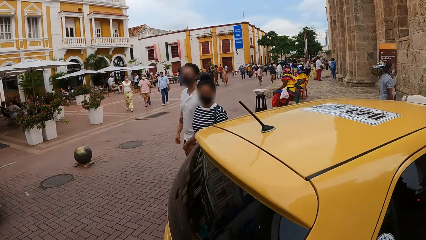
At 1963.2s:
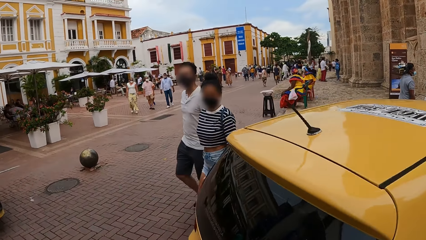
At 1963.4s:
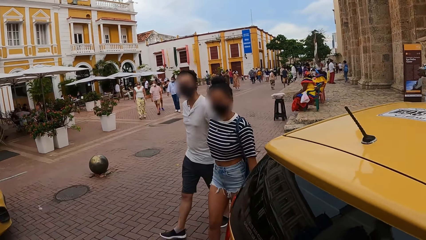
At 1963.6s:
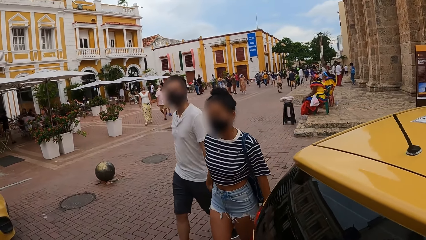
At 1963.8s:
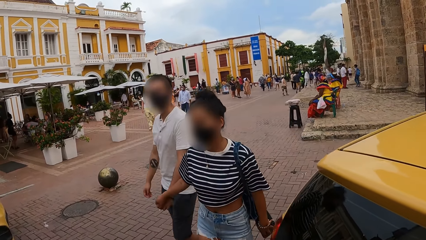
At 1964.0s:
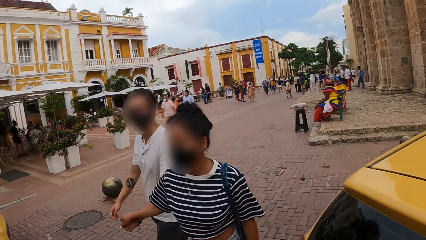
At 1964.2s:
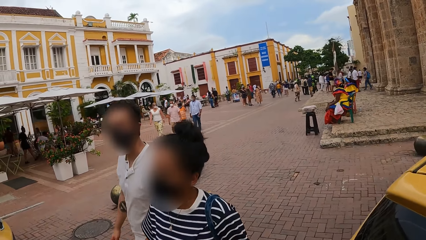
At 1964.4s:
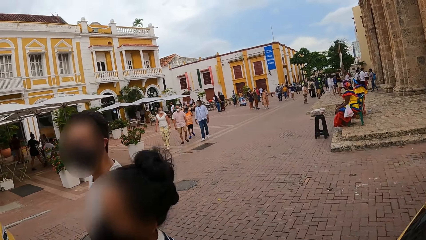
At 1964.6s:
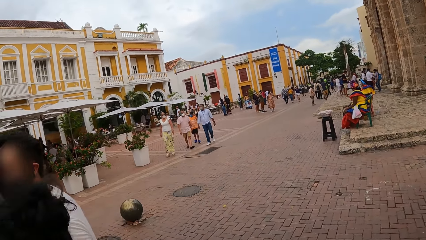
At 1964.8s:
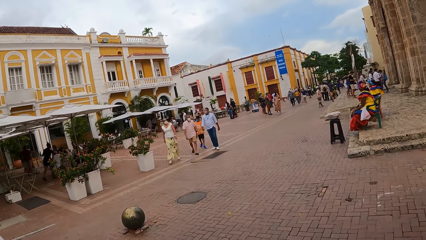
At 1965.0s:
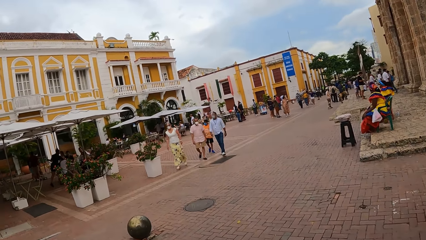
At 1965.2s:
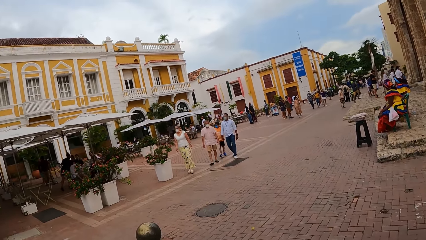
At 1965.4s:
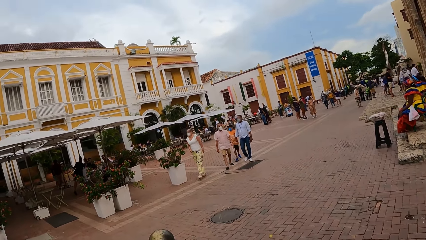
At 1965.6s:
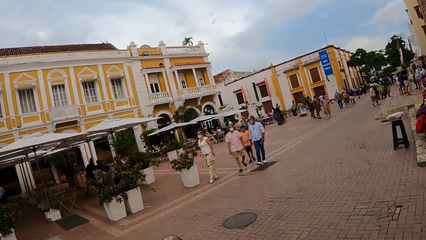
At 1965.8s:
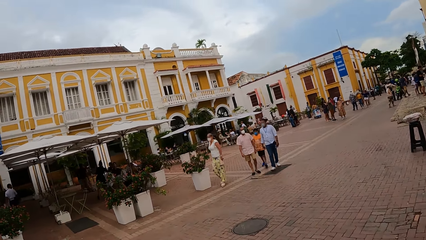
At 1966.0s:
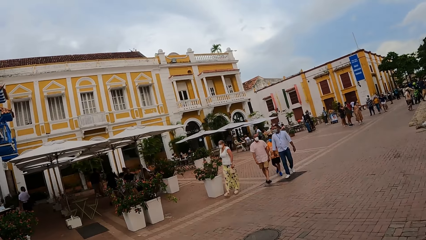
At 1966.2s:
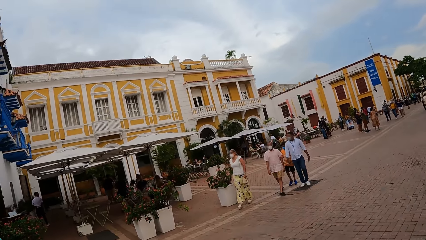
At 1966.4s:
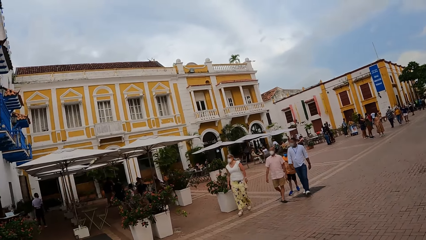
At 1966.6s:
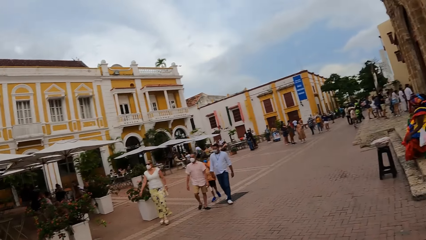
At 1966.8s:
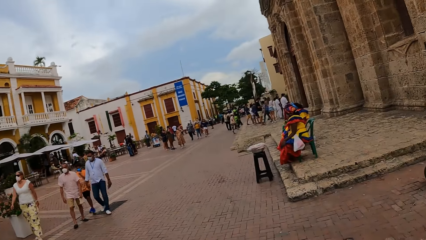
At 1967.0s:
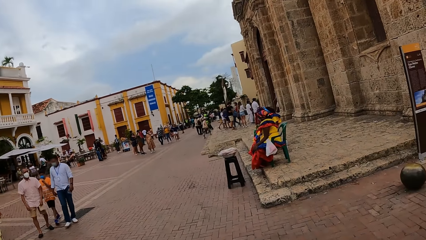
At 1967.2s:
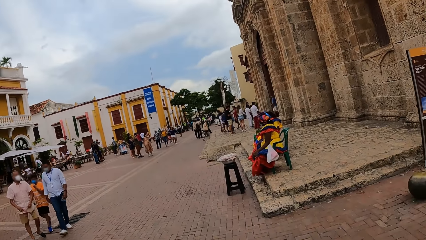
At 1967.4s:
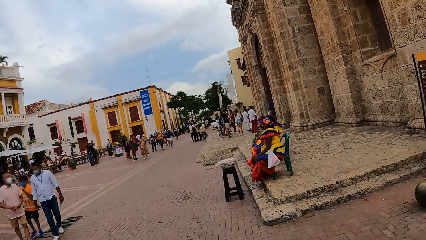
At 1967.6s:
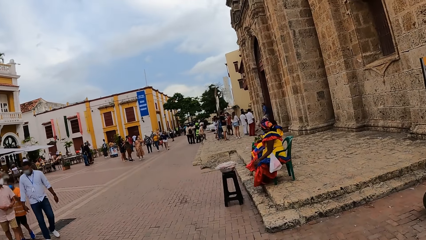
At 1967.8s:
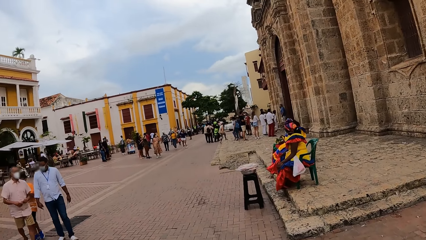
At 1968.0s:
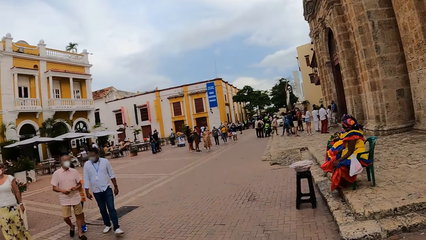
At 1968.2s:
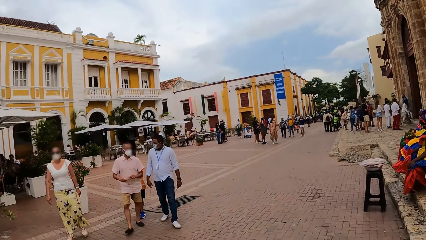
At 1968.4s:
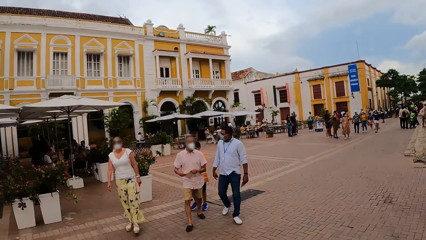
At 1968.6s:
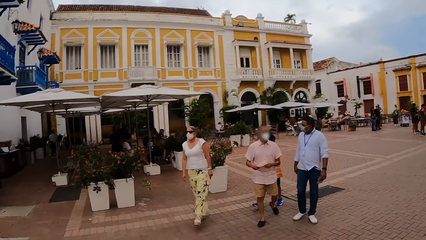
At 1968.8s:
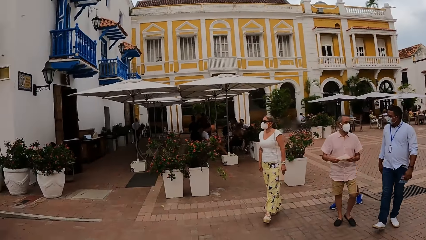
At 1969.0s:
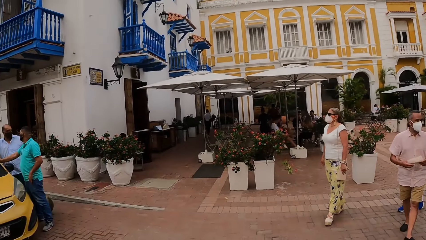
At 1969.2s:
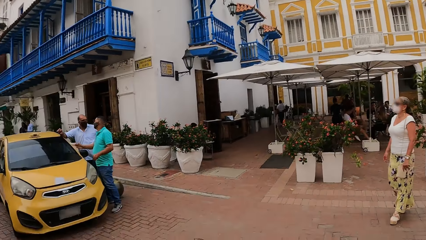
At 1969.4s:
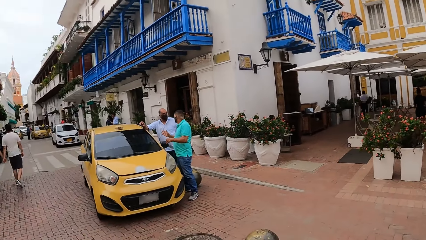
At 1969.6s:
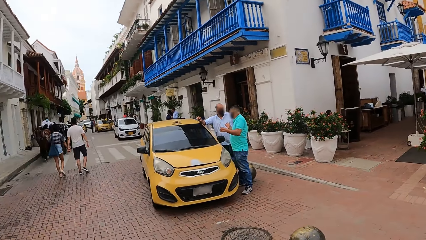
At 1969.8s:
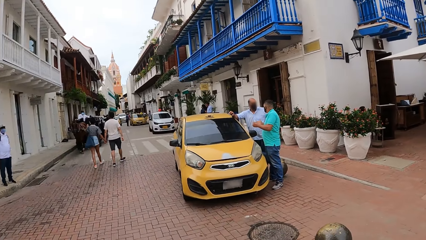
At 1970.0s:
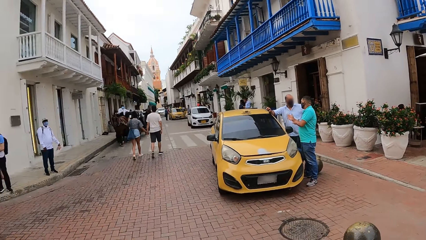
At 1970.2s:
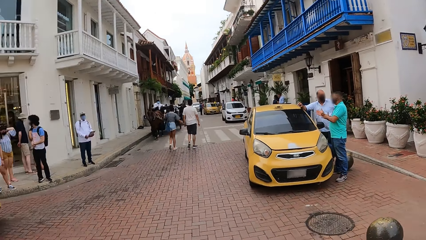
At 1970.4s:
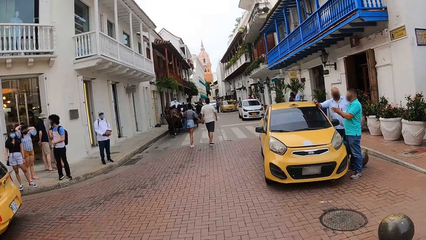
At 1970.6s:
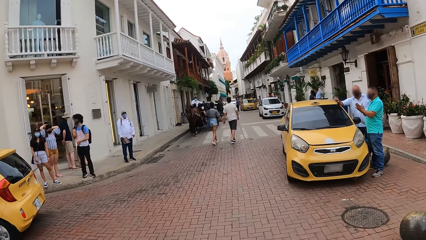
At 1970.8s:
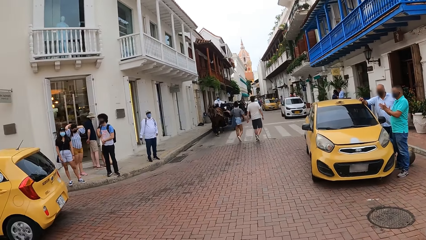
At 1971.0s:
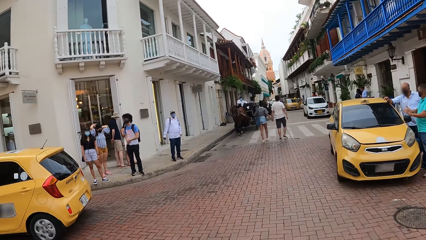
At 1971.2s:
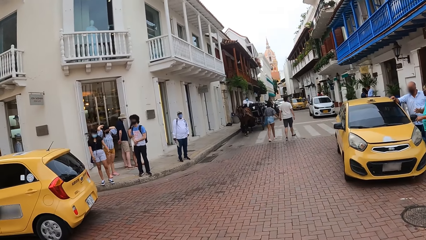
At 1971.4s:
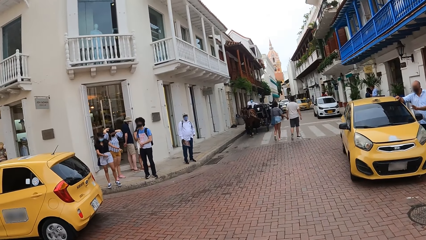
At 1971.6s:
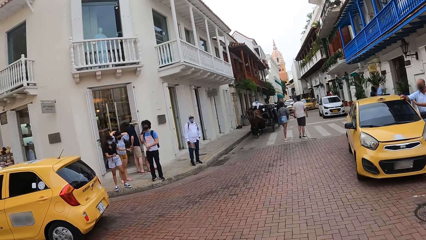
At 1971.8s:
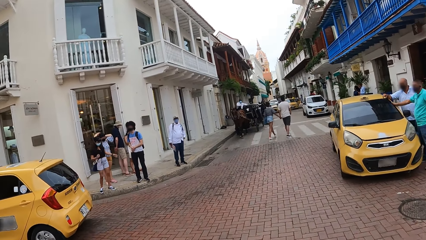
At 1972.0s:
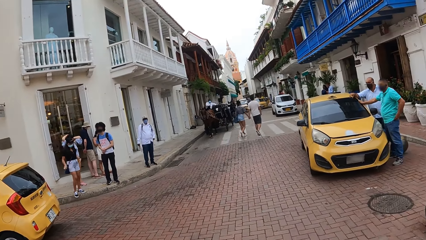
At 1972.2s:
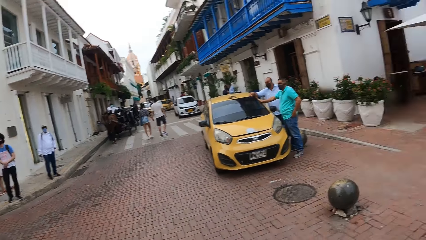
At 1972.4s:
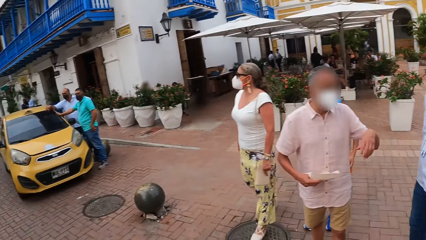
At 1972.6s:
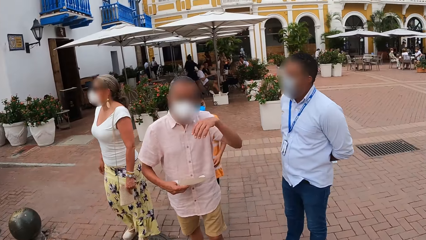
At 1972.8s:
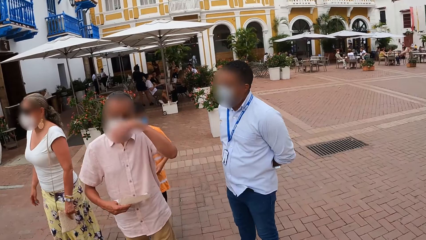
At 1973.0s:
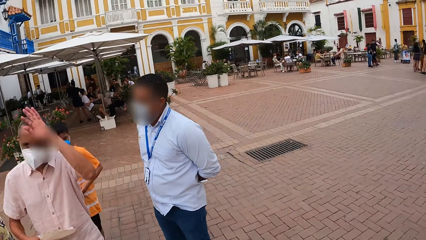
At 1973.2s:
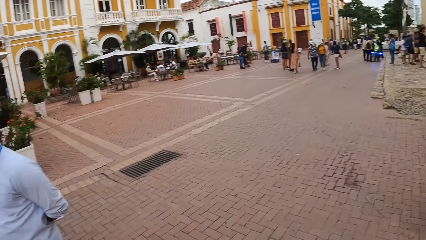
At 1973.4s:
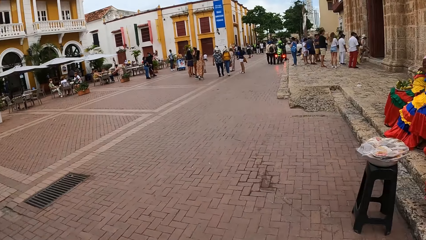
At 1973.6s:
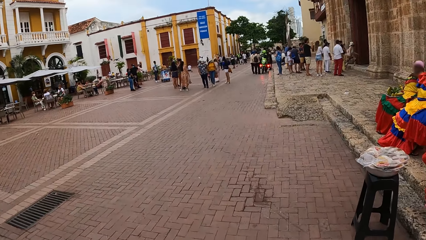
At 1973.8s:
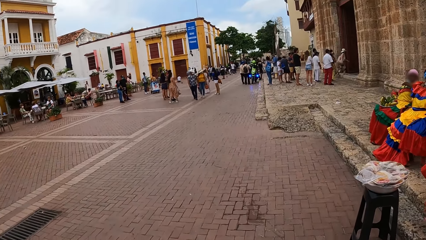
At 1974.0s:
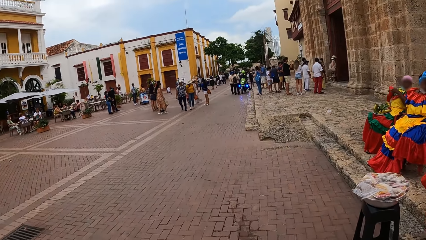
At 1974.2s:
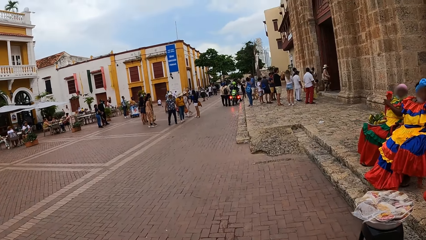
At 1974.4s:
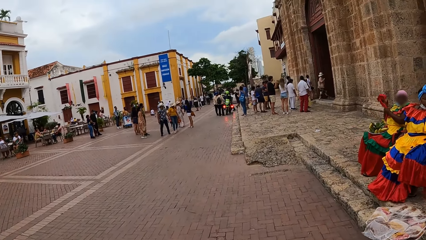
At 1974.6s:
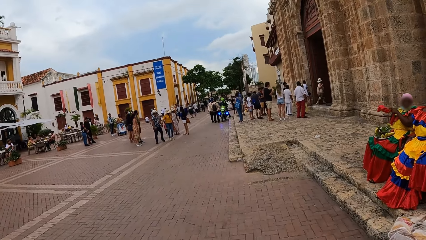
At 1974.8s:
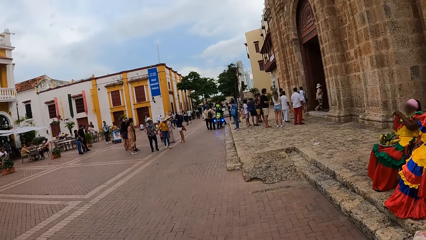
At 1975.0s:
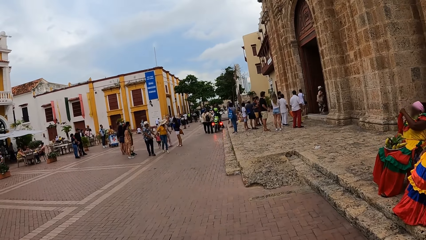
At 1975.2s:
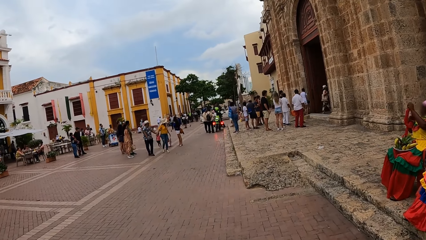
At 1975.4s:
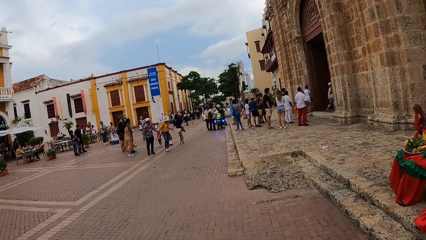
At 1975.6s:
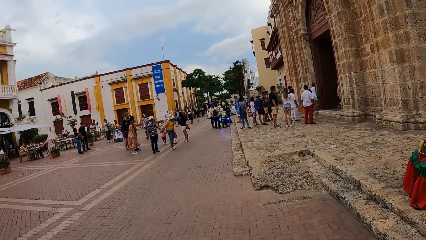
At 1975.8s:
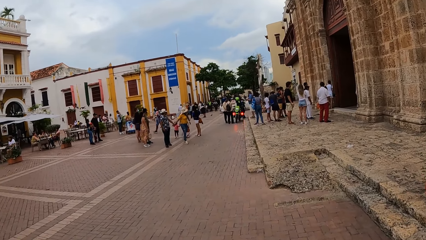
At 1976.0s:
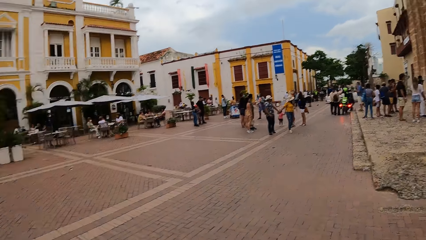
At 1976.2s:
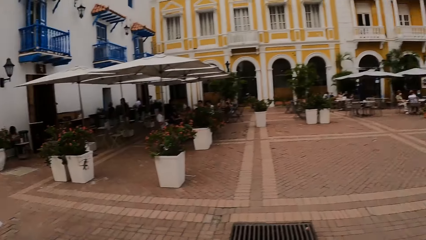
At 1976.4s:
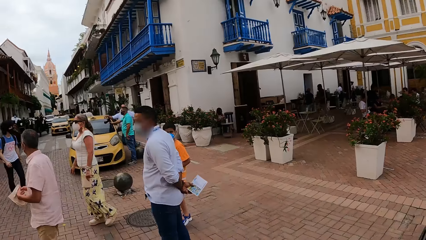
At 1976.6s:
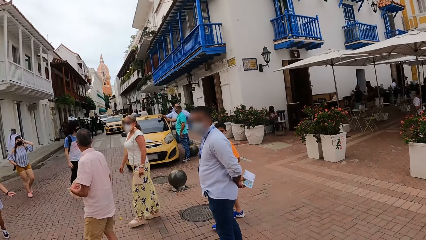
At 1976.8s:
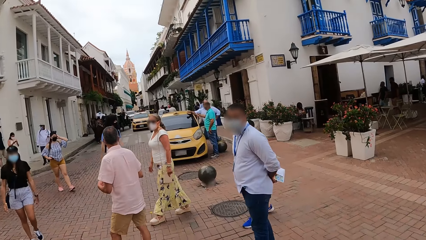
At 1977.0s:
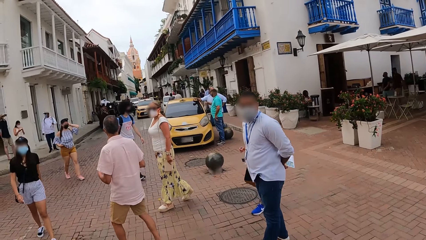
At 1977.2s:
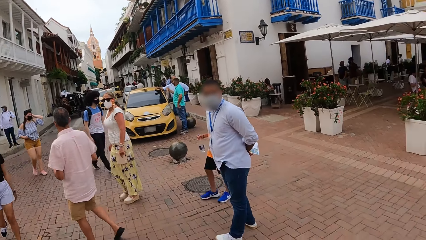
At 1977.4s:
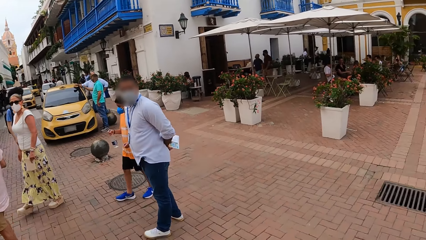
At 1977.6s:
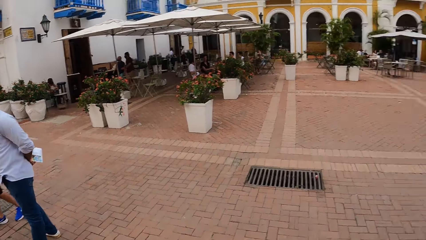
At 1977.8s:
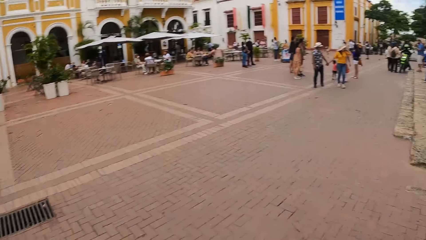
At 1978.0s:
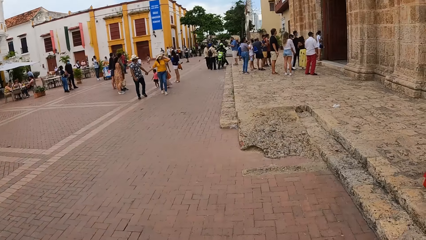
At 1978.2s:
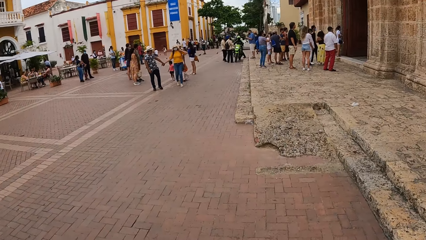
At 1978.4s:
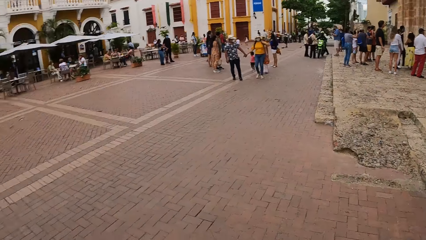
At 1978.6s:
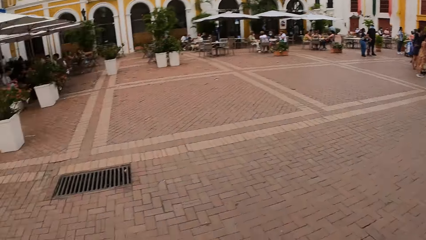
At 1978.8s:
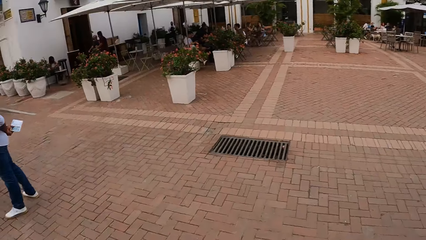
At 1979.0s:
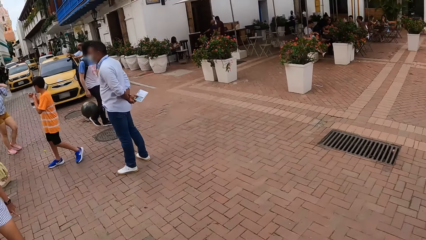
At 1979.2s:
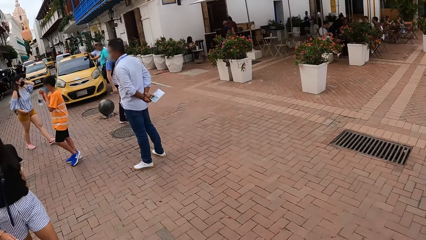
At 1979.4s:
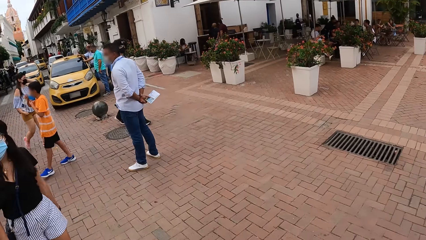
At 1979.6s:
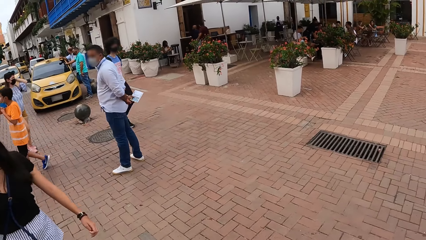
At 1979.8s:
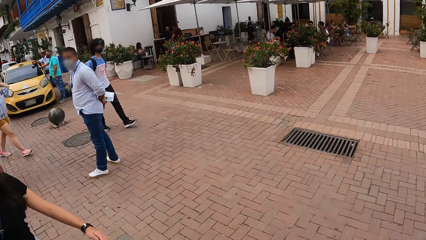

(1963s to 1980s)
The camera wearer crosses the road. They walk on the street. They look around the street. They walk on the street. They look around the street.
